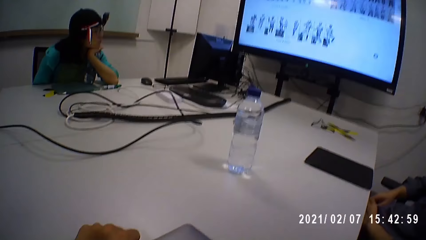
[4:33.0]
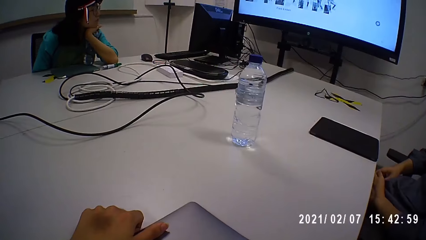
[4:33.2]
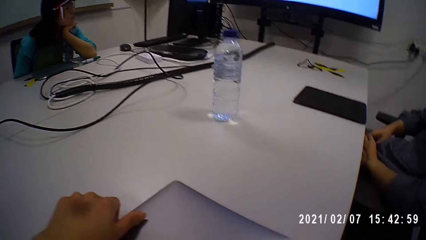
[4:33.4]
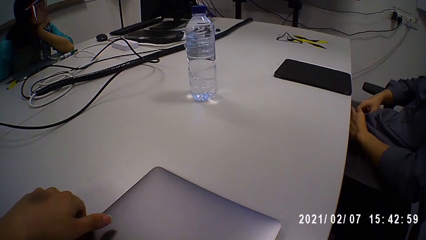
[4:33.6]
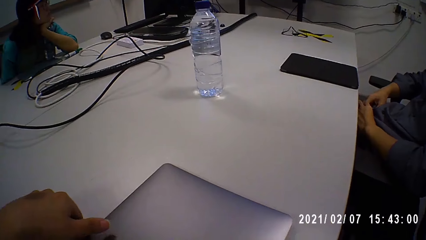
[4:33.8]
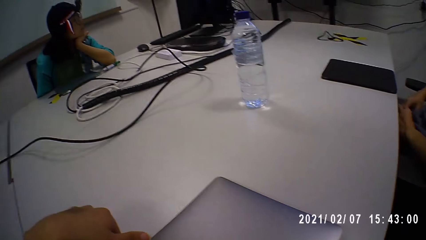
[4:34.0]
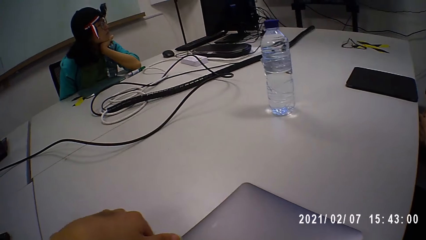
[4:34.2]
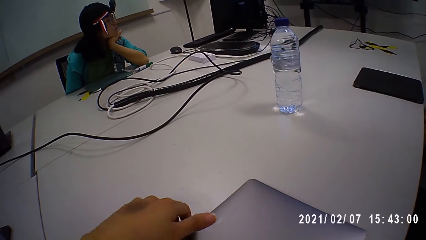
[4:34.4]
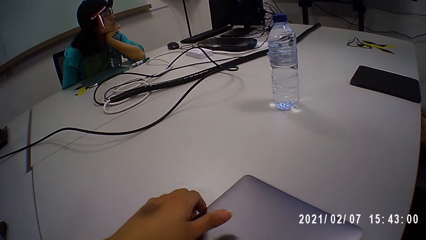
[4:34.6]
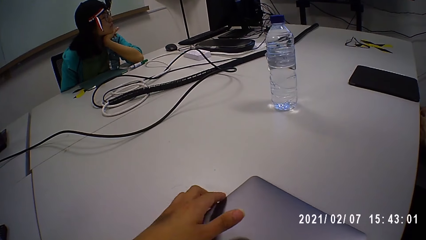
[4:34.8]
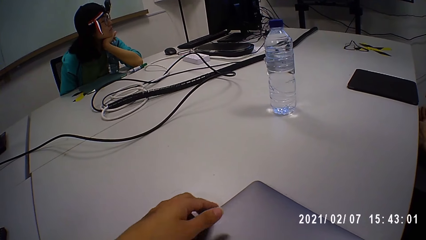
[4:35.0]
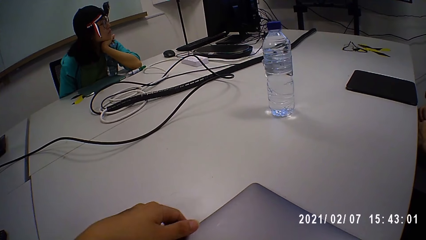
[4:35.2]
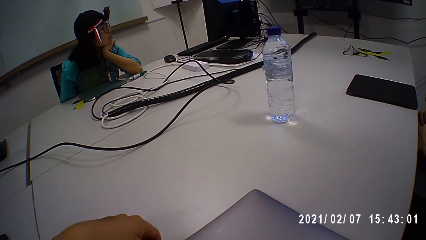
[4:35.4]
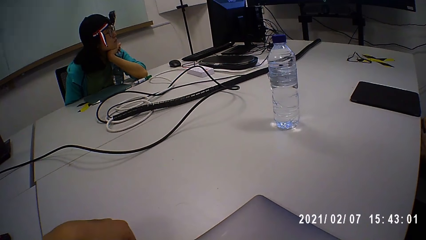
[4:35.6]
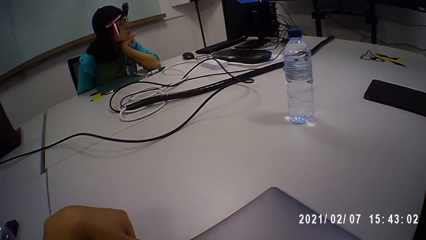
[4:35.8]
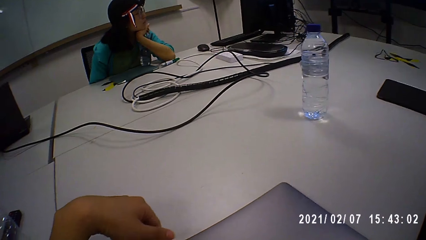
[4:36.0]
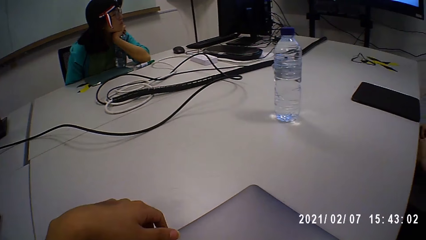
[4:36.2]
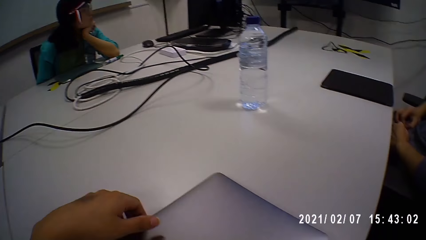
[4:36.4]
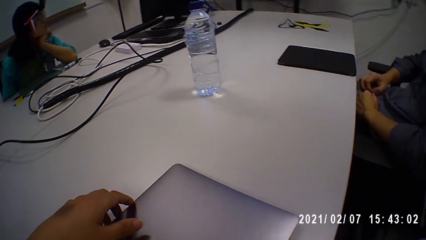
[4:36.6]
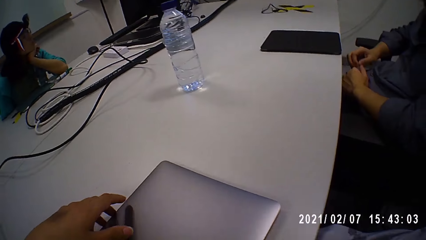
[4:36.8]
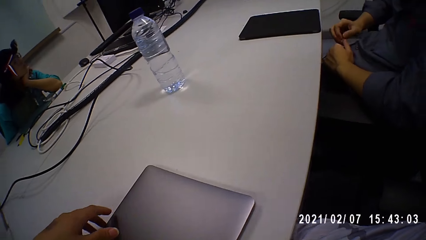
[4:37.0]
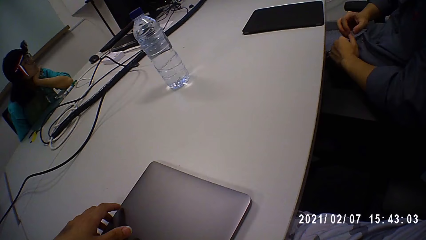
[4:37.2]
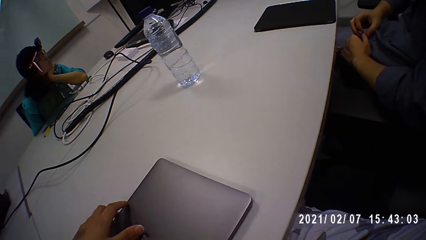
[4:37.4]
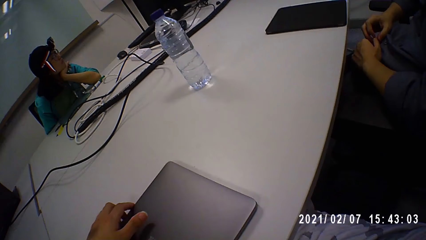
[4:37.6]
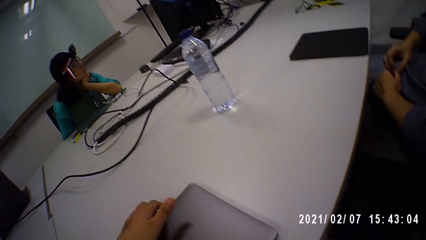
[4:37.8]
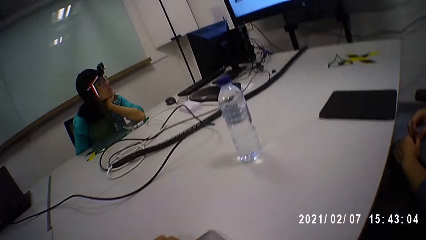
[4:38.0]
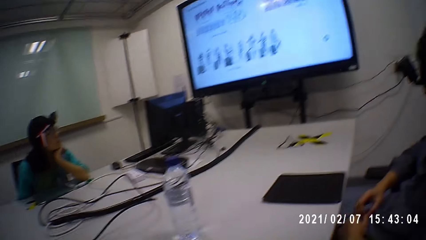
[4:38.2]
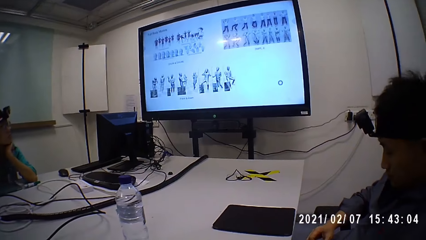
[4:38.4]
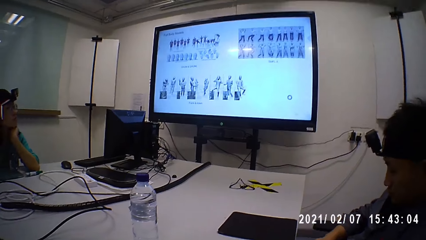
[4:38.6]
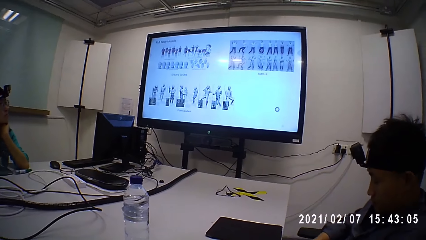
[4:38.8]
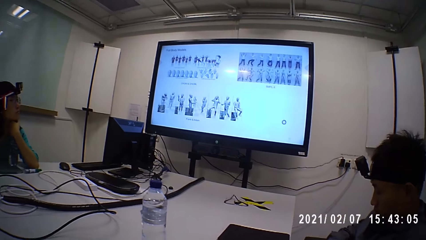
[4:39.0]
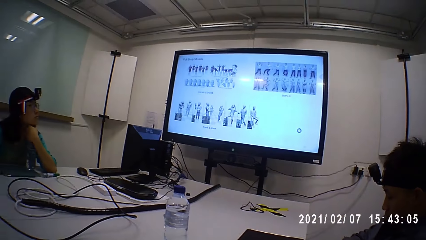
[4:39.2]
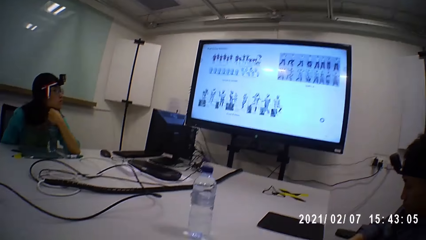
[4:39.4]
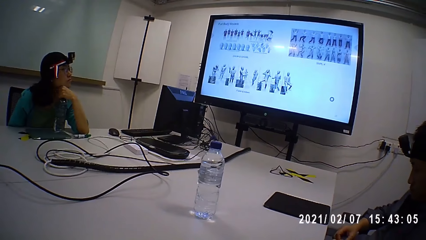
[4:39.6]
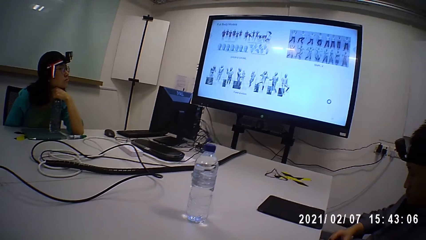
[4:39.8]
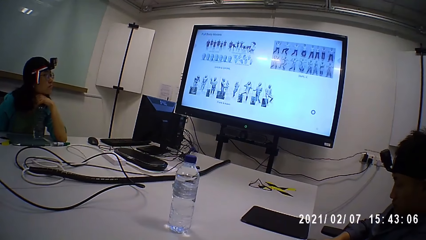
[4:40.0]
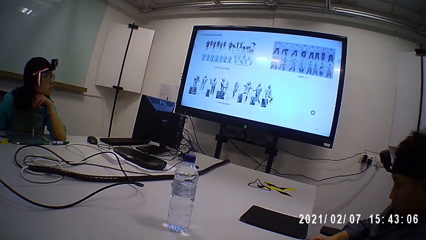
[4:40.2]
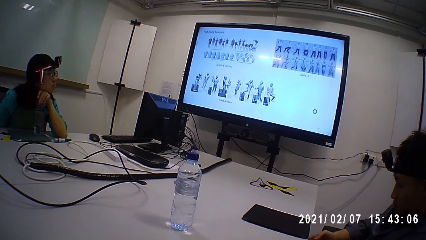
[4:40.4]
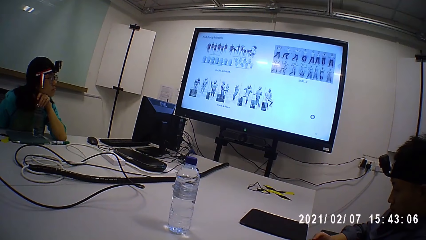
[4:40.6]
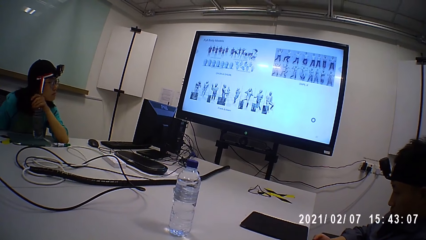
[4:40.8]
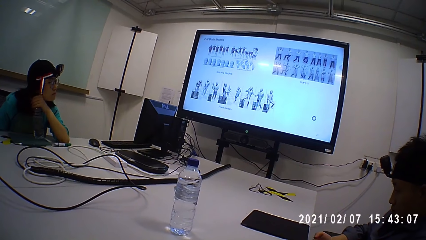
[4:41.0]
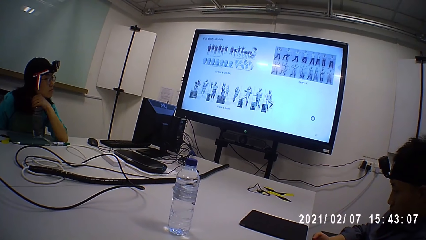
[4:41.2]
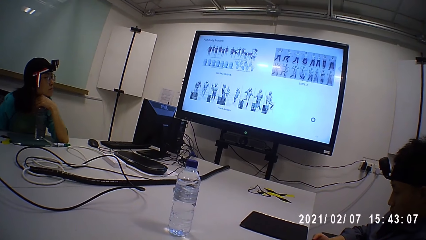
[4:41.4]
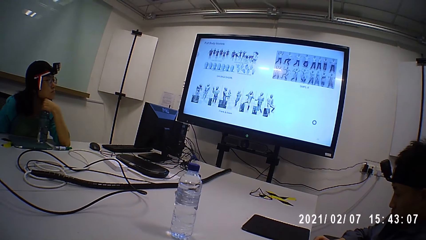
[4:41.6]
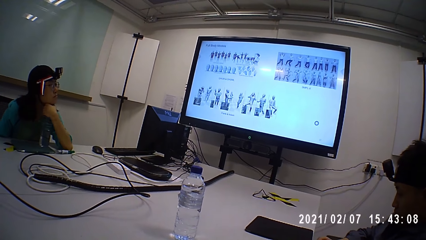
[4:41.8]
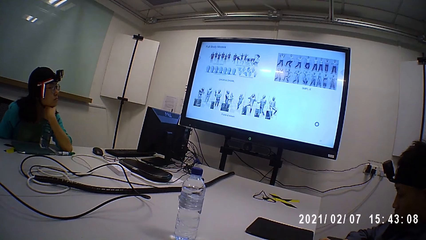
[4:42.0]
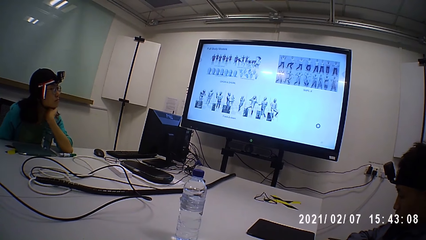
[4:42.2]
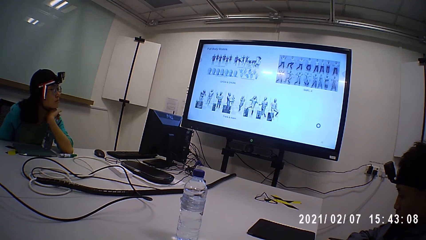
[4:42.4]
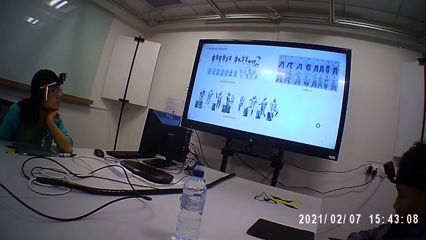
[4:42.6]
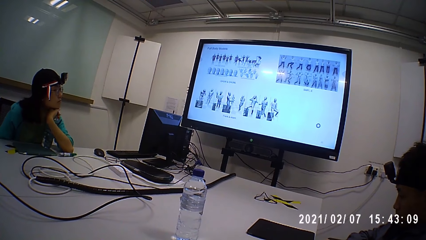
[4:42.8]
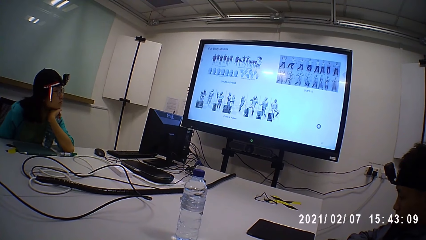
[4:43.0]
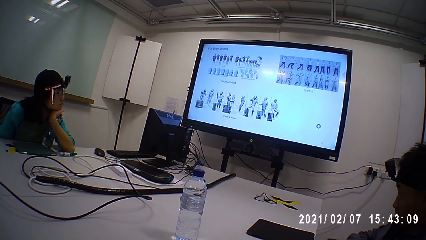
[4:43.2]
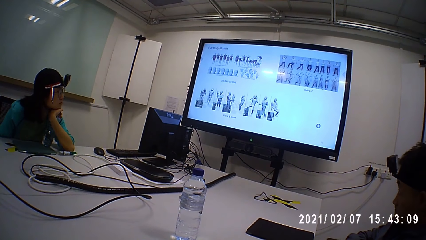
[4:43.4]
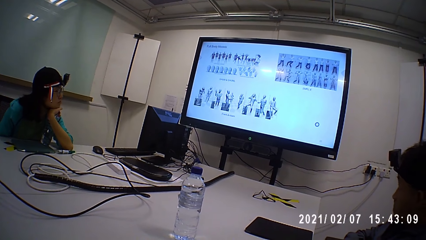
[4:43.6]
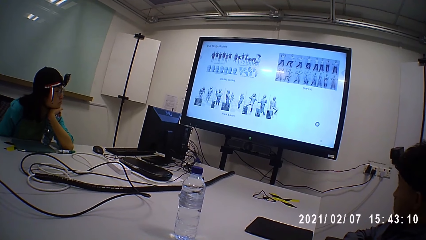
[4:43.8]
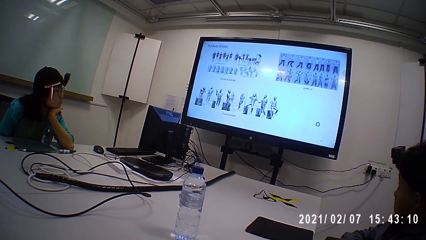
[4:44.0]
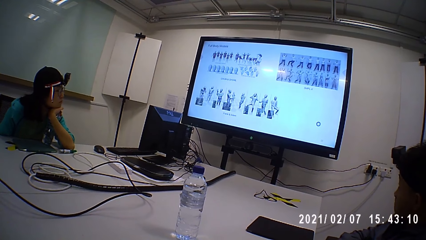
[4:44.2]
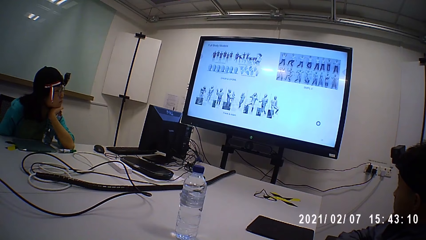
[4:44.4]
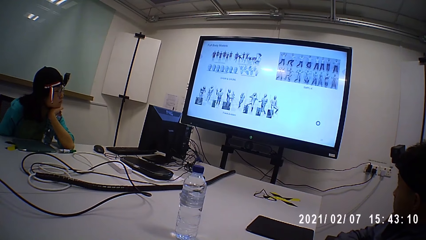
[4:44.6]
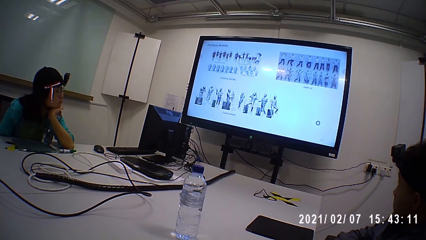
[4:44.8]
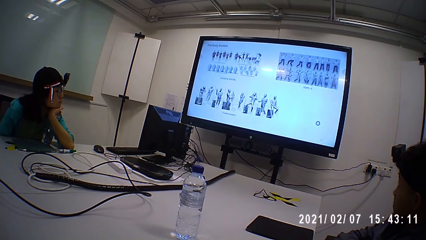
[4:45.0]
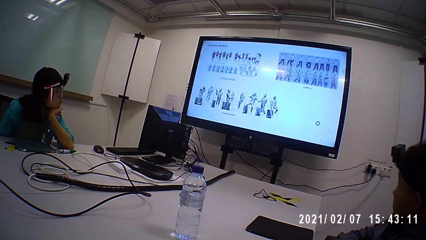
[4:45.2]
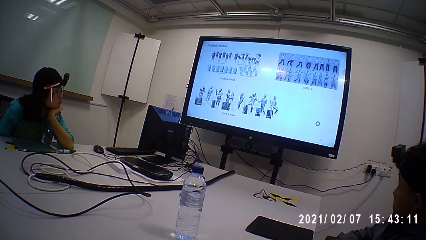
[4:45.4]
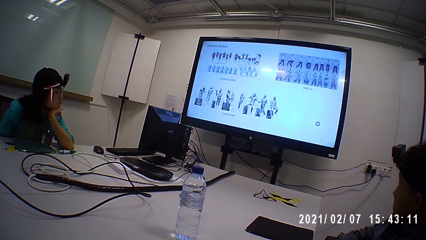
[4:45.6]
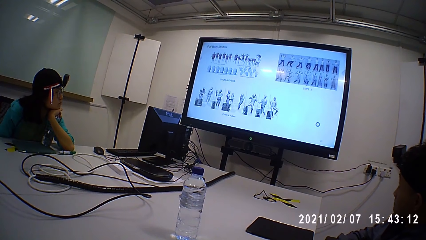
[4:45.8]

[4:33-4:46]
The camera wearer rubs the laptop. They move the laptop. A person moves the hand on the bottle.

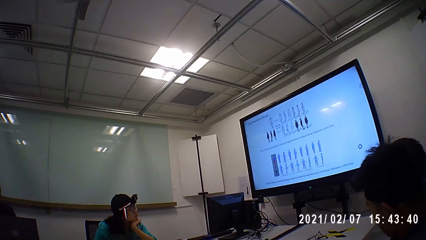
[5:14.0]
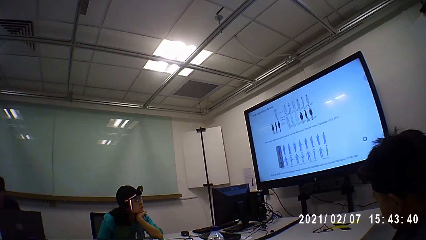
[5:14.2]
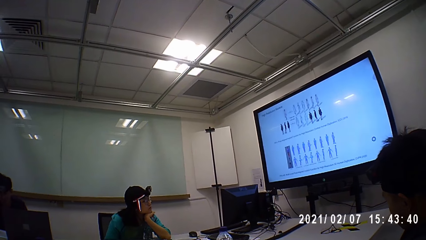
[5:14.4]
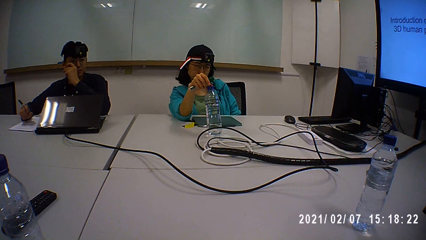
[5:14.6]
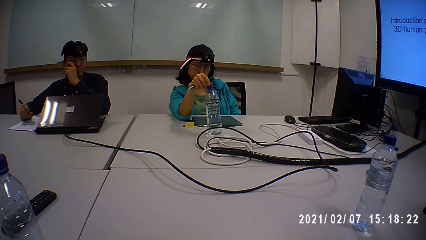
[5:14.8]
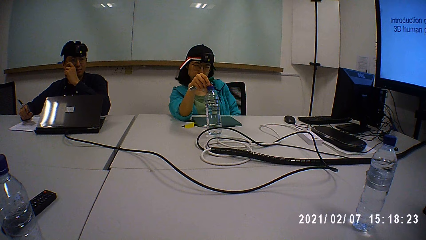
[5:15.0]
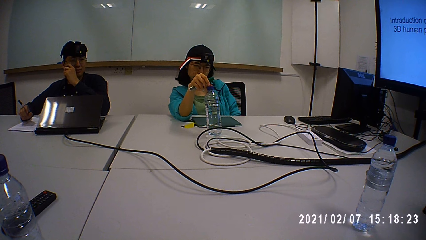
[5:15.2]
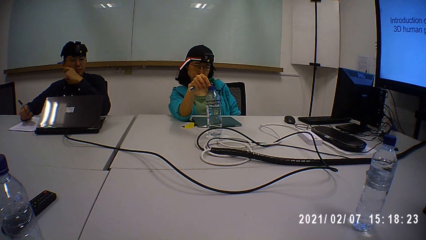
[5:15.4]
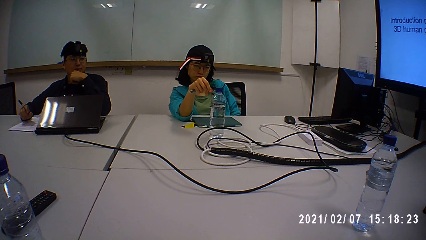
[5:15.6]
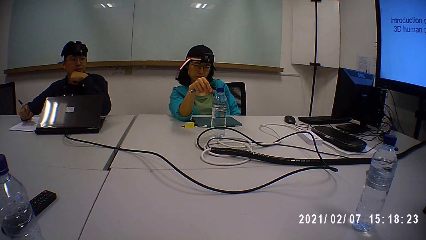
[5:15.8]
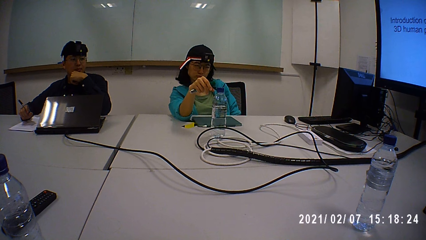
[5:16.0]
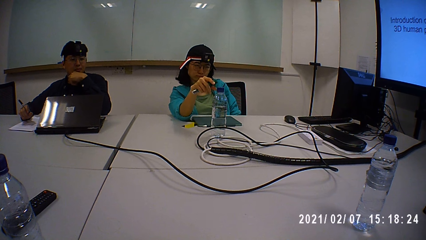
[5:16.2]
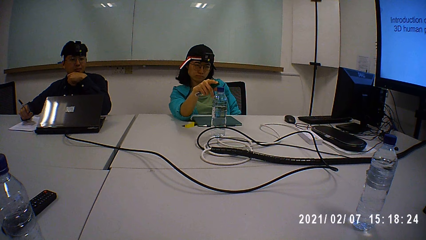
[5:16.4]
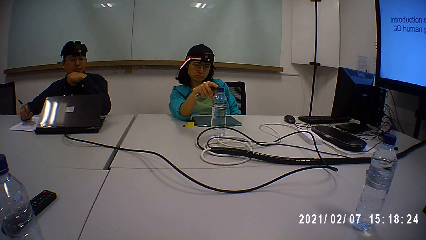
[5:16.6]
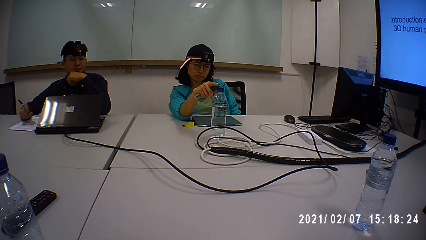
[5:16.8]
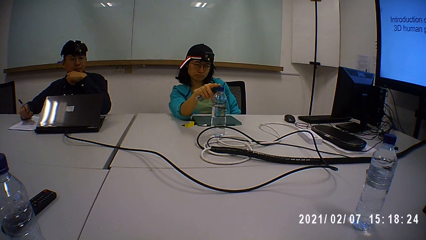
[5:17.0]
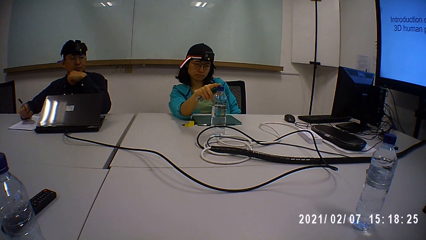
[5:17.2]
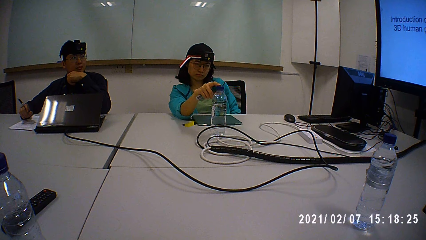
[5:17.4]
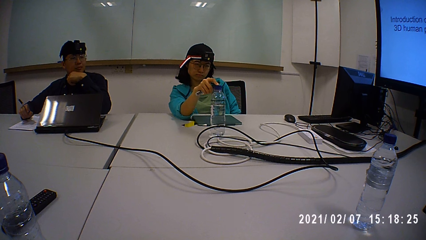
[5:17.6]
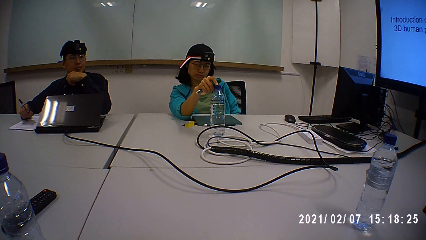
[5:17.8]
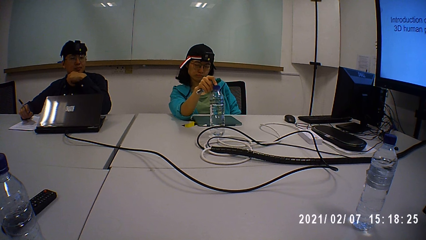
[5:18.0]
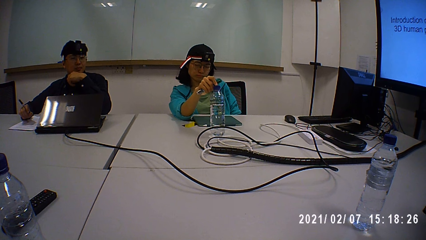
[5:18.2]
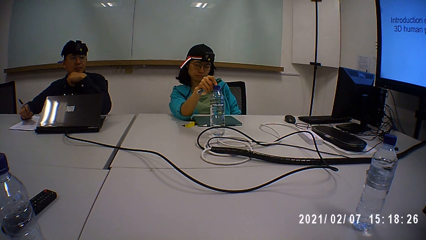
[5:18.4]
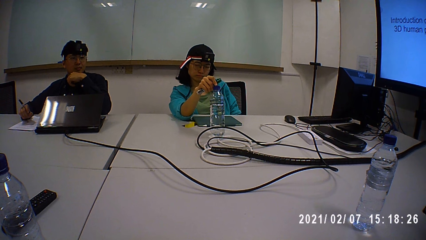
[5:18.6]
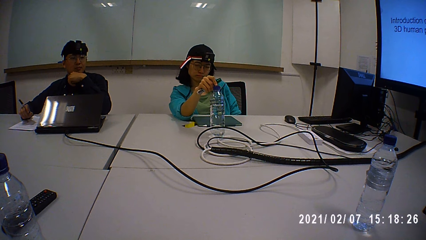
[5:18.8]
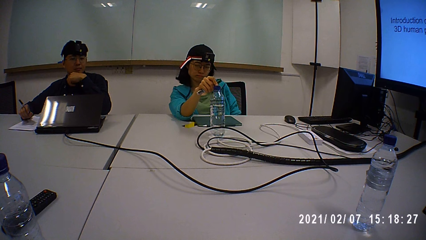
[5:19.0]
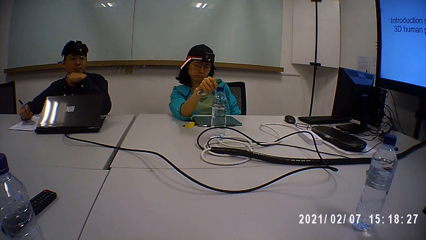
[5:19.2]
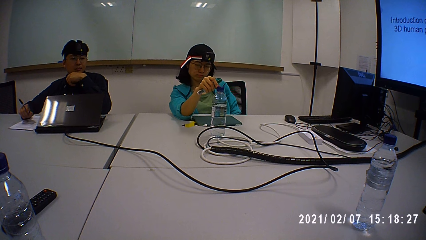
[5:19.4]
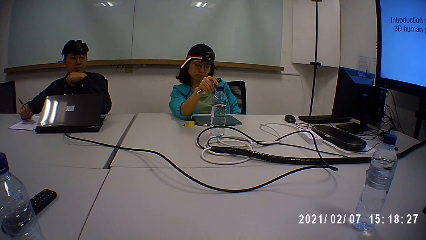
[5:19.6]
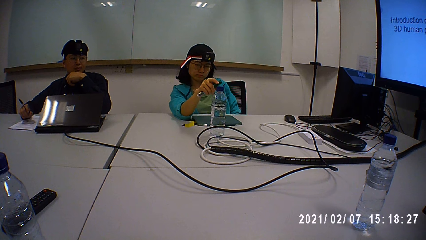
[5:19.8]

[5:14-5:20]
Someone reads on the tablet.
